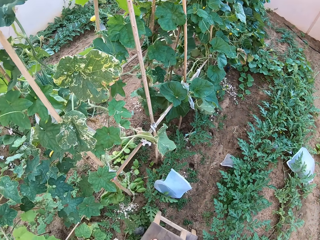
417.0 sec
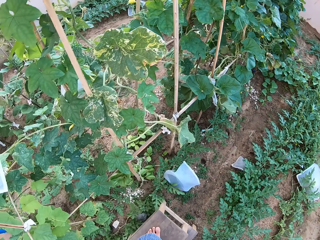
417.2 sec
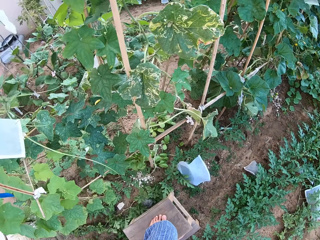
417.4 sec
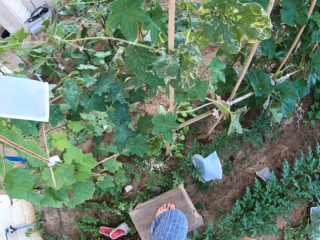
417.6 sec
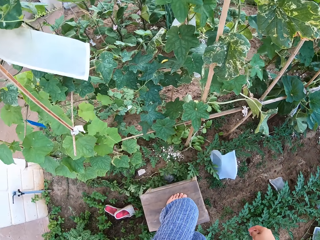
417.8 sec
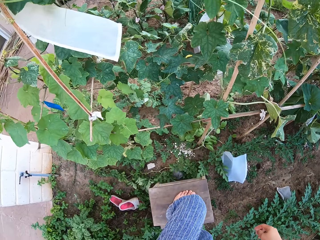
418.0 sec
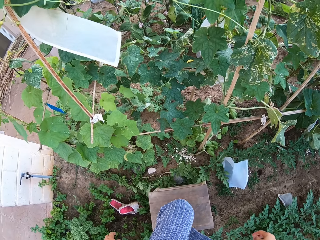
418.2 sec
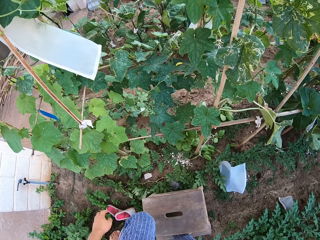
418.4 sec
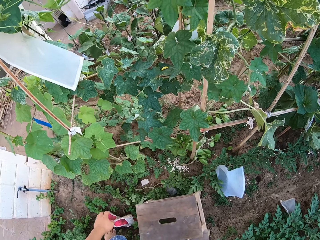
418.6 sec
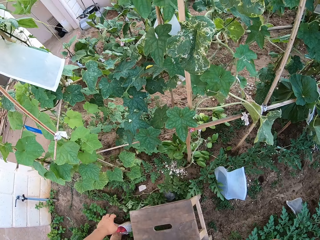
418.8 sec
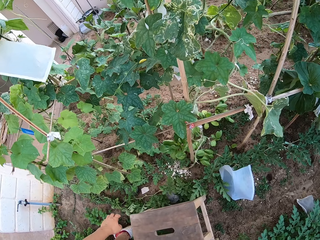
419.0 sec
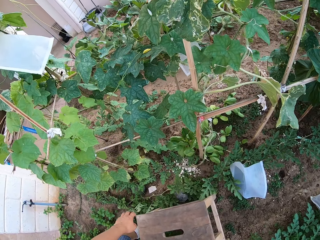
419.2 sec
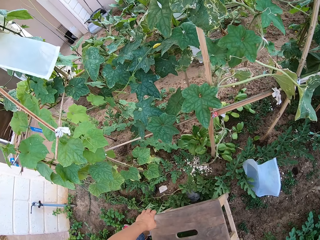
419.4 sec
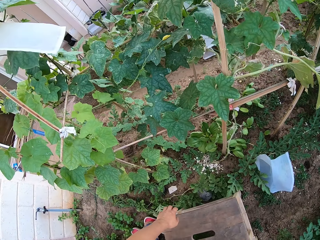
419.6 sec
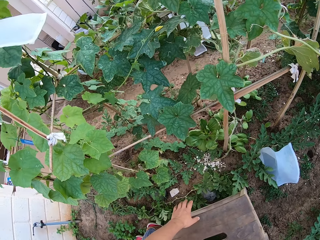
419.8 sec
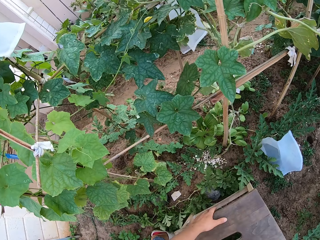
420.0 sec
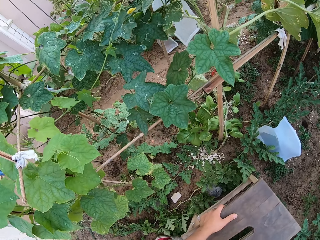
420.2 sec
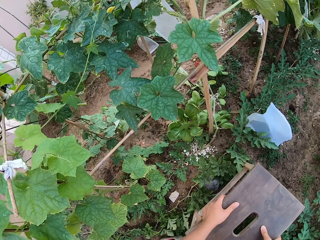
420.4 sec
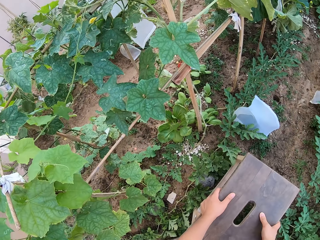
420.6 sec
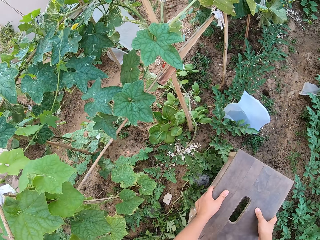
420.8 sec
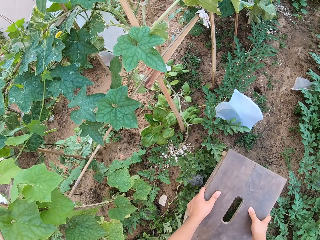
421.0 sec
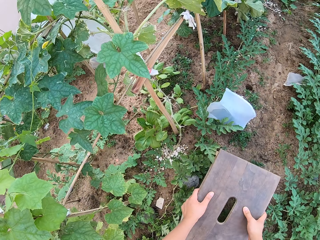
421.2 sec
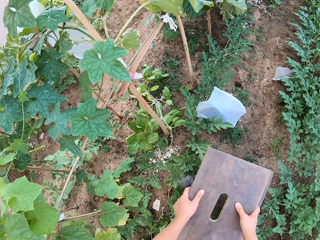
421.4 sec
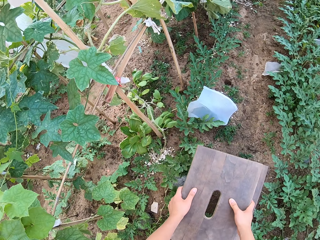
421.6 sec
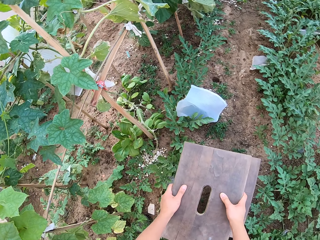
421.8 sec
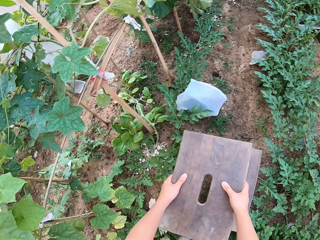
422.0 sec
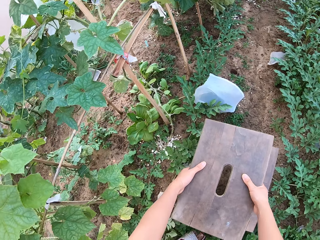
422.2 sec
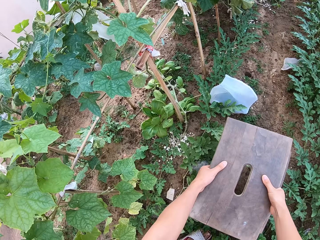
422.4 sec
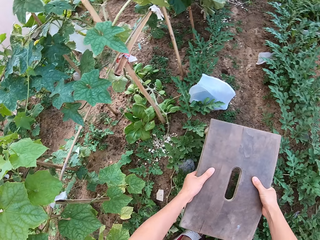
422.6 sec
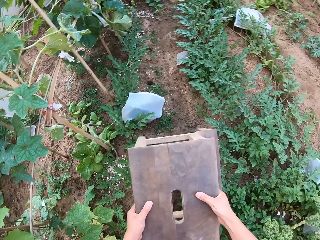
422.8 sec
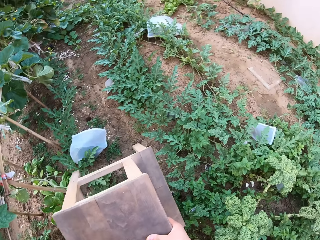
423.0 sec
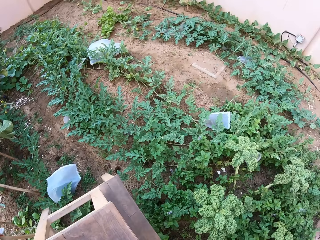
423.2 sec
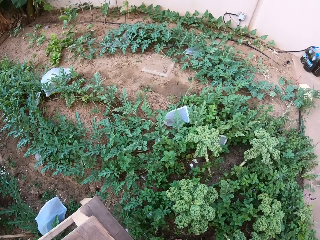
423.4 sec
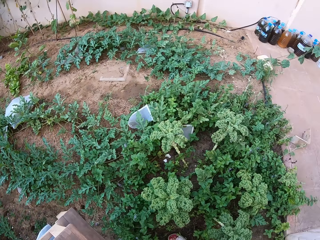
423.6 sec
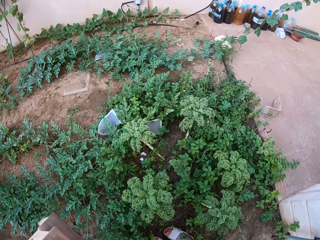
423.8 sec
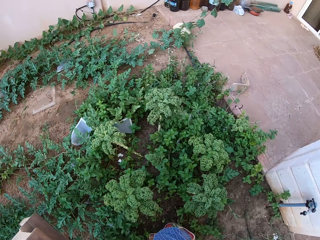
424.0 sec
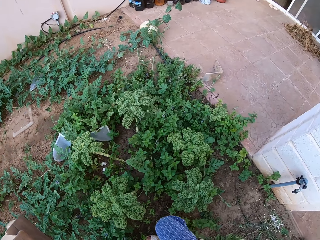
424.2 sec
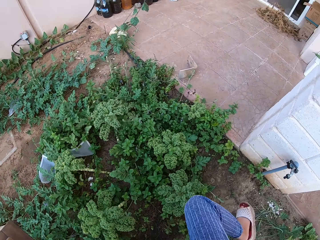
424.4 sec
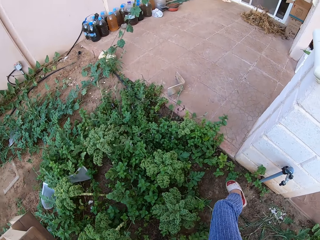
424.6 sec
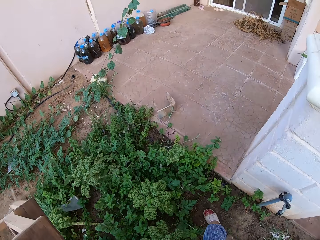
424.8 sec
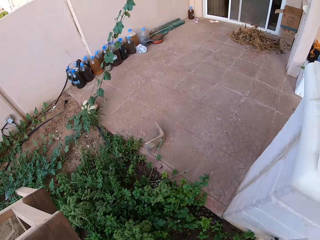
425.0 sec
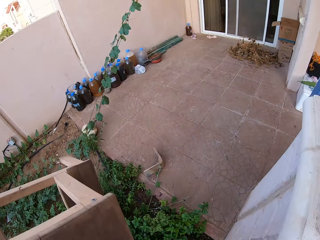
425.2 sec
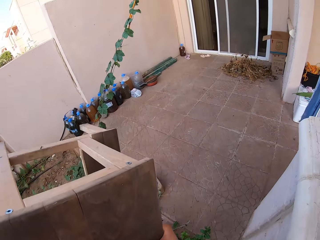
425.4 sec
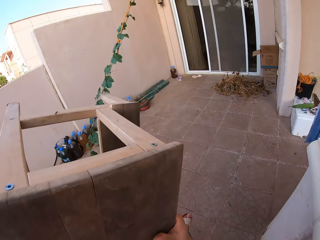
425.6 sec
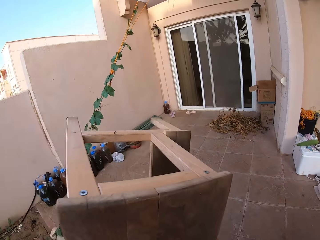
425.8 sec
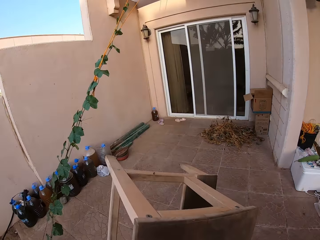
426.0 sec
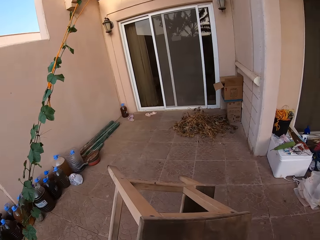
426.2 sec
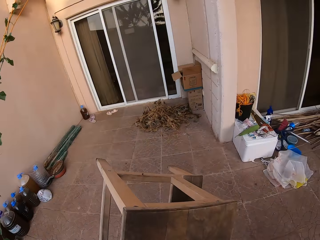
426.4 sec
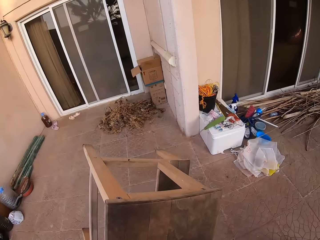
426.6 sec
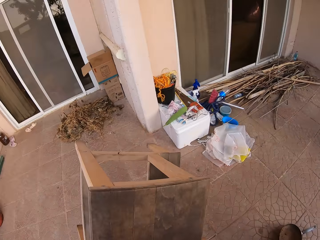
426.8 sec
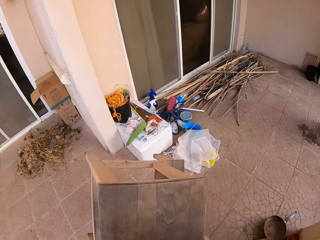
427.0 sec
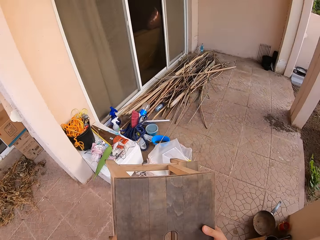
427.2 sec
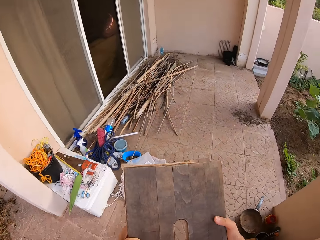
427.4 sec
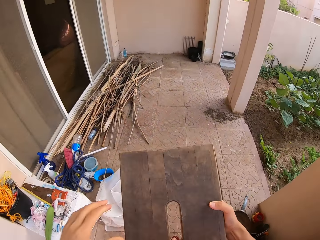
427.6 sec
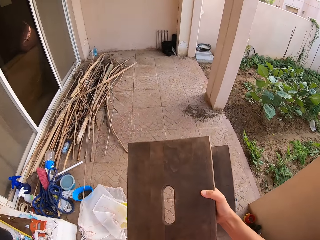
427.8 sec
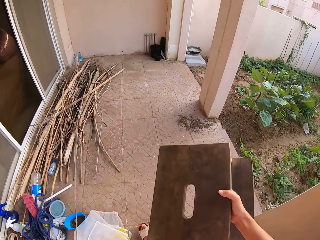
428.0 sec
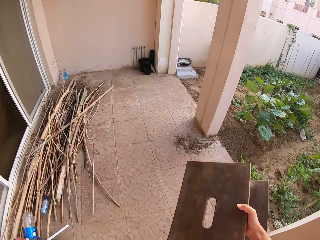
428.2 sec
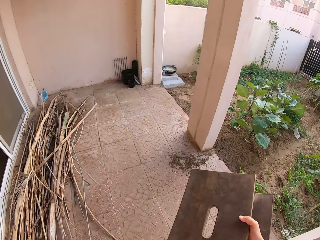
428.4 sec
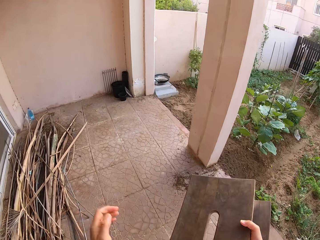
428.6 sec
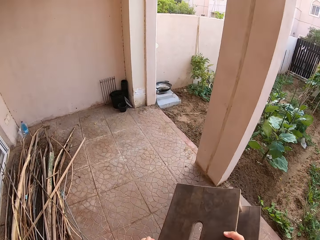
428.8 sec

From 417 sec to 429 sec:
The camera wearer sneezes over. They climb down the stool, carry the wooden stool on their hands, and walk around.

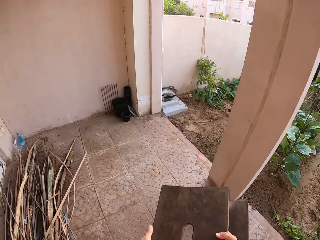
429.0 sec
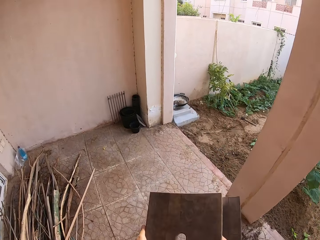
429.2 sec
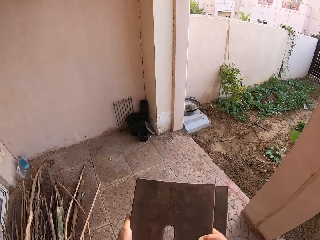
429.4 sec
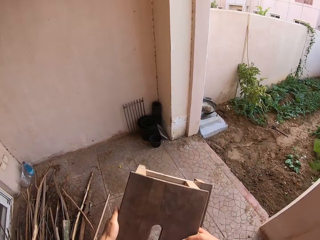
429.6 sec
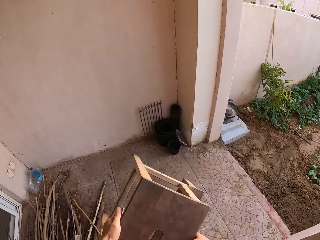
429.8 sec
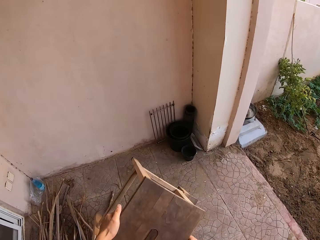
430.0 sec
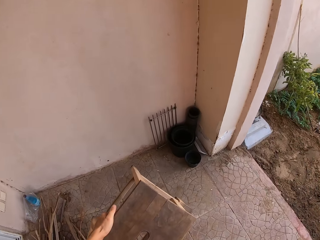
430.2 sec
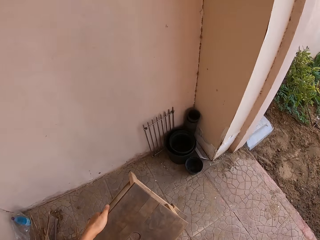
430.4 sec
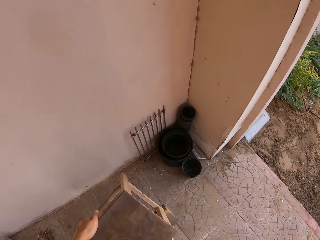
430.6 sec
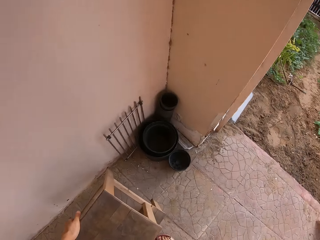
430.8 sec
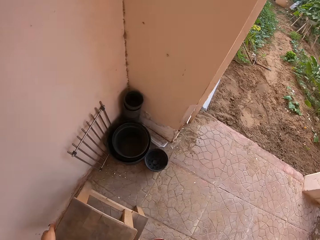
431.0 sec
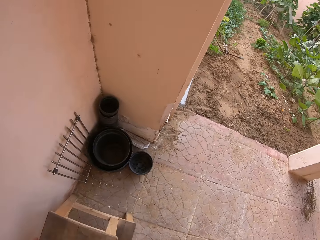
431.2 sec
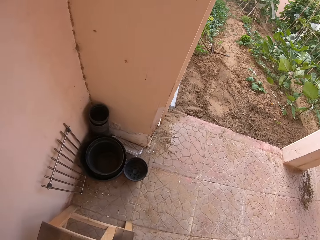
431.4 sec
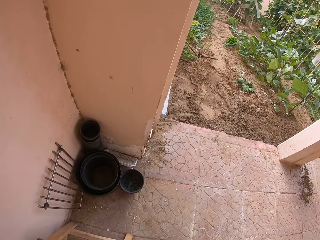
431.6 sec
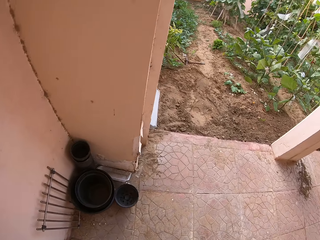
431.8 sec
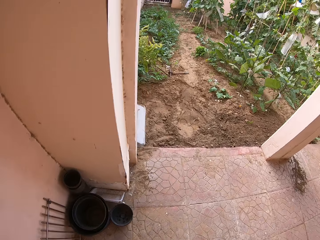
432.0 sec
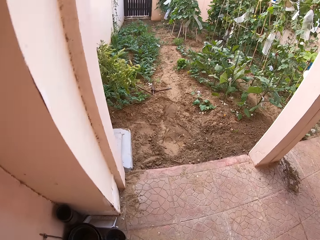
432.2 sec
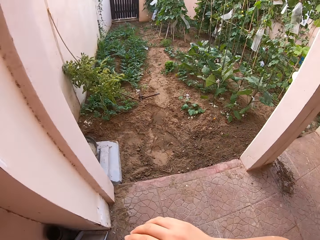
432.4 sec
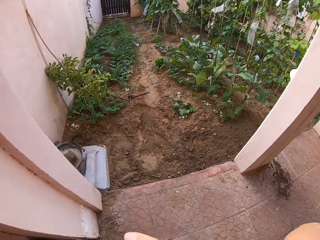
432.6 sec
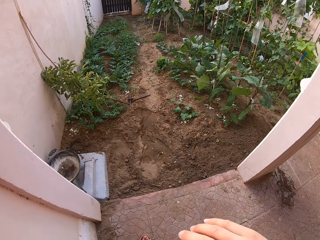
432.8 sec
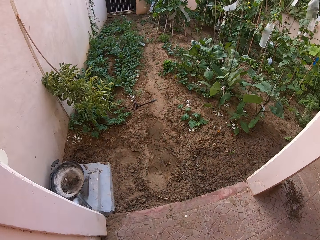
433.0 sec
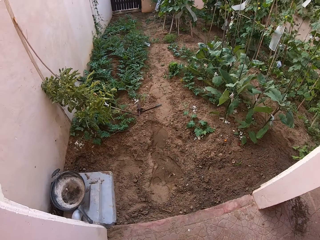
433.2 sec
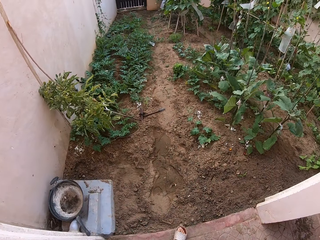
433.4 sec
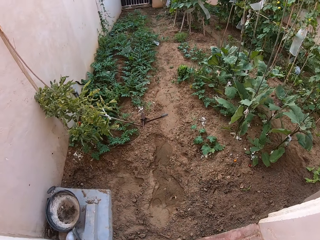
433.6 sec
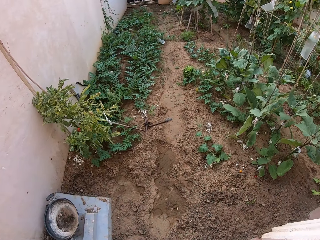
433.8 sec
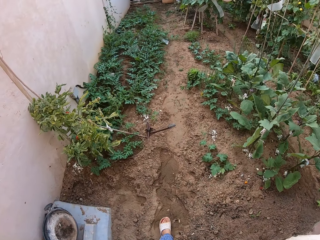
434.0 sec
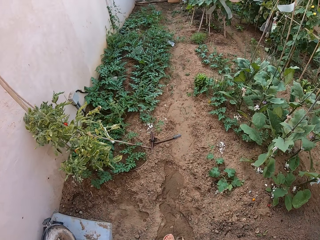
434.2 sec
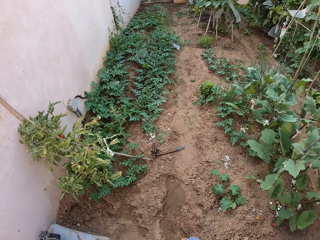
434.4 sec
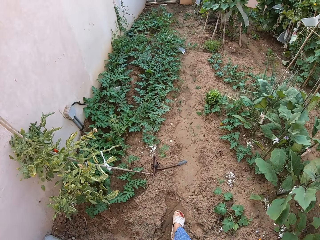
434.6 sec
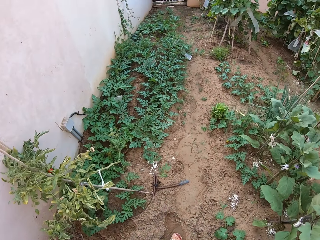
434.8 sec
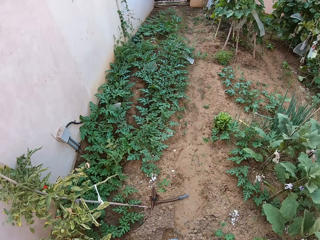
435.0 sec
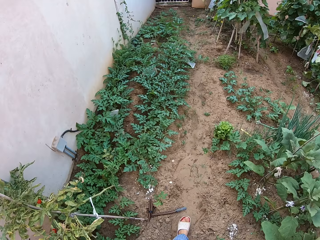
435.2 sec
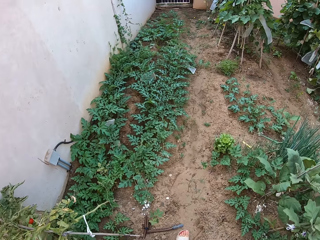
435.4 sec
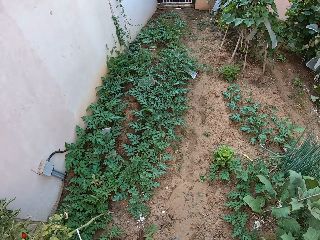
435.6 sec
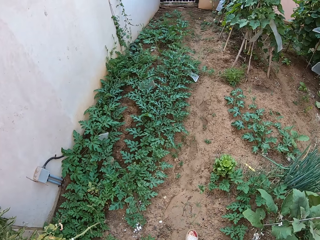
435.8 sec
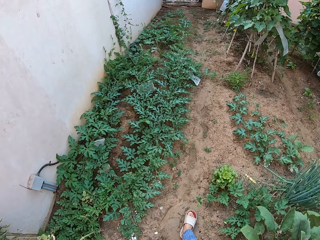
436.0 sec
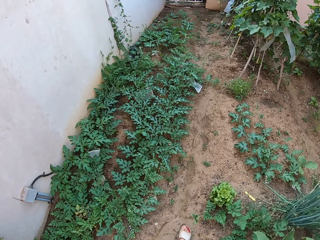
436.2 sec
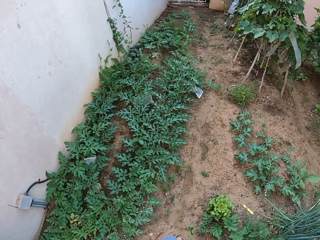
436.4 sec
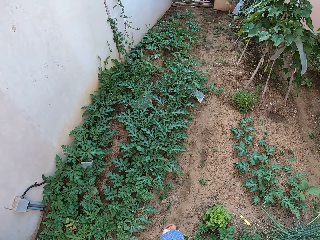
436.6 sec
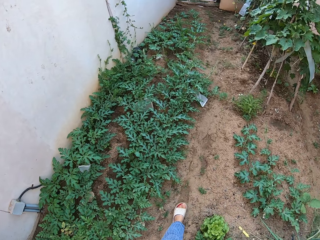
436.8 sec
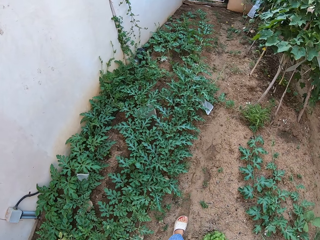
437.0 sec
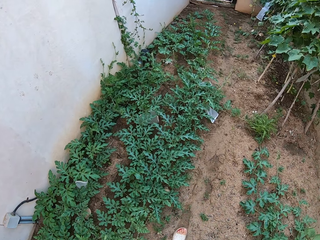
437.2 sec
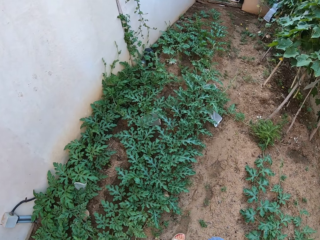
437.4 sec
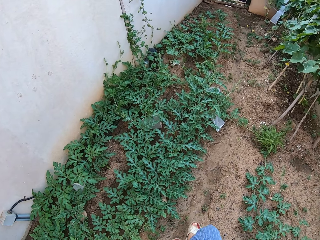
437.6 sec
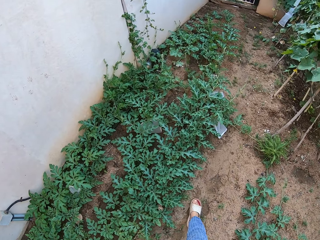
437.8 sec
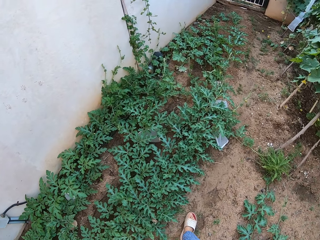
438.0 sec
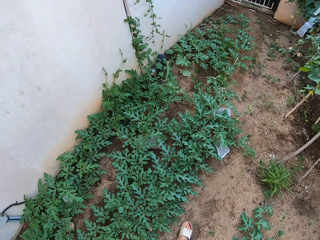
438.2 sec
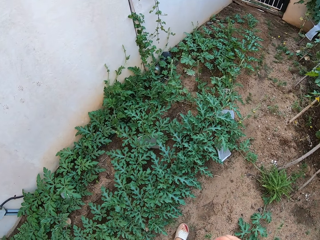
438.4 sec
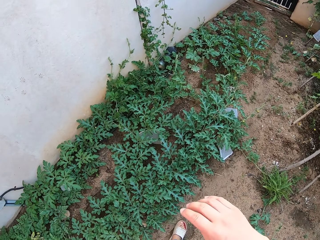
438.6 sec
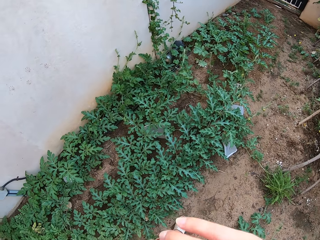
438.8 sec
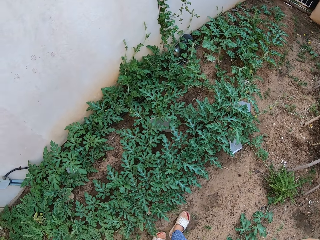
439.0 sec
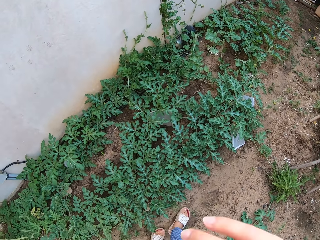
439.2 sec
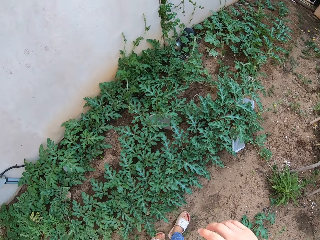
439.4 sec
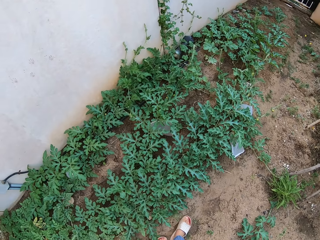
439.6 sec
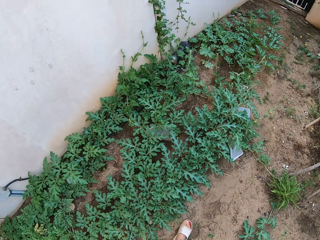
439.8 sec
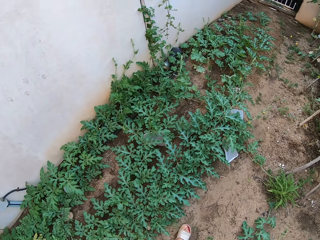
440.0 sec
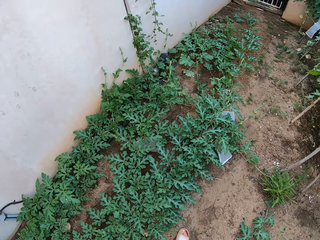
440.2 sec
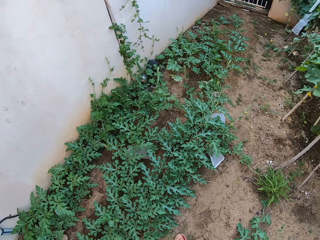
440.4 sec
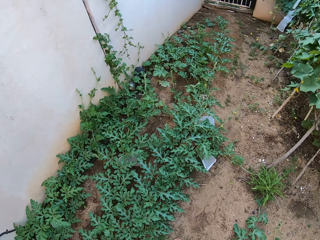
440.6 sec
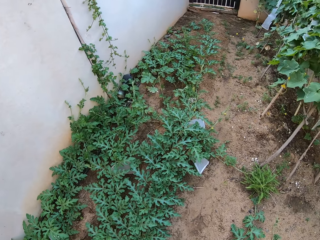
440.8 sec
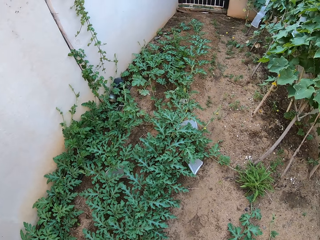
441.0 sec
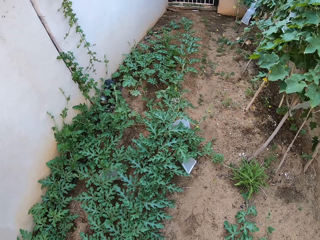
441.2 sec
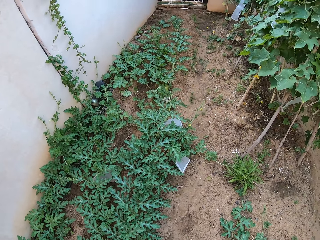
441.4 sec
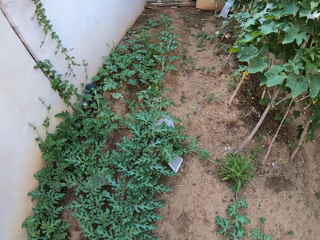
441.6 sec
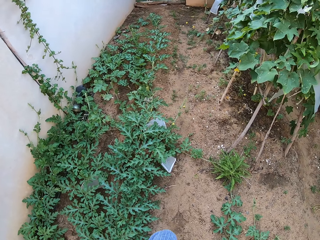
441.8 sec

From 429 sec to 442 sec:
The camera wearer puts the wooden stool on the floor. They sneeze over. They walk around in the garden. They sneeze over.
